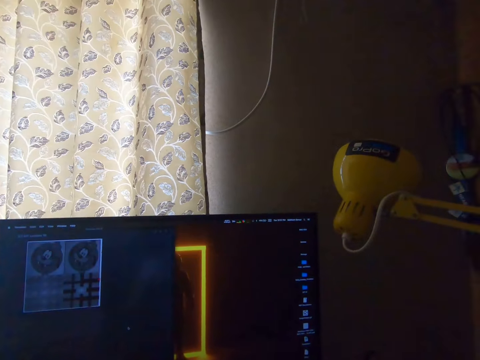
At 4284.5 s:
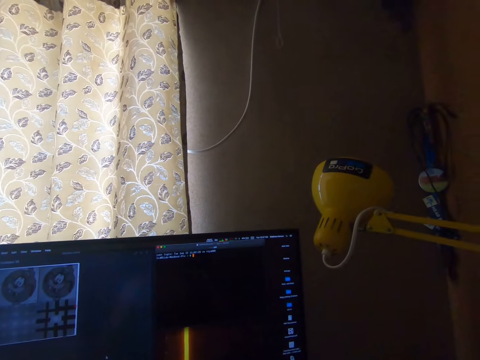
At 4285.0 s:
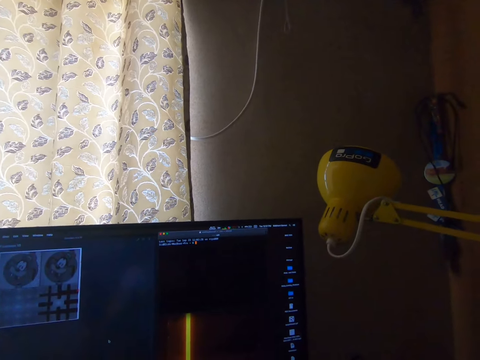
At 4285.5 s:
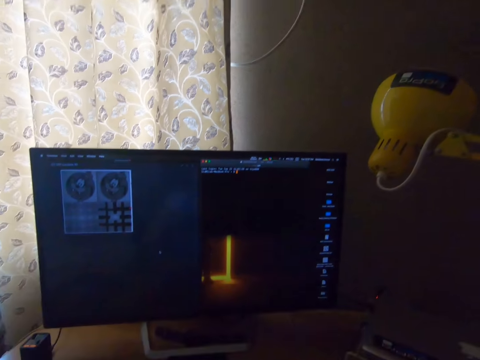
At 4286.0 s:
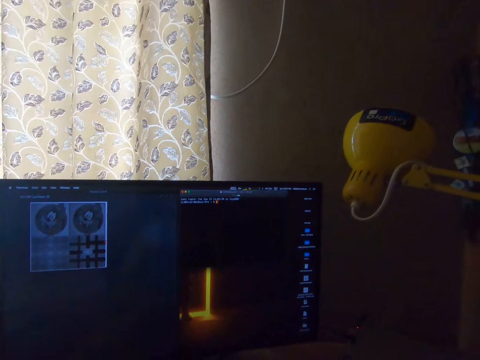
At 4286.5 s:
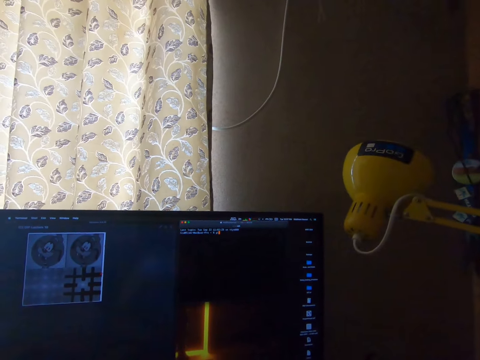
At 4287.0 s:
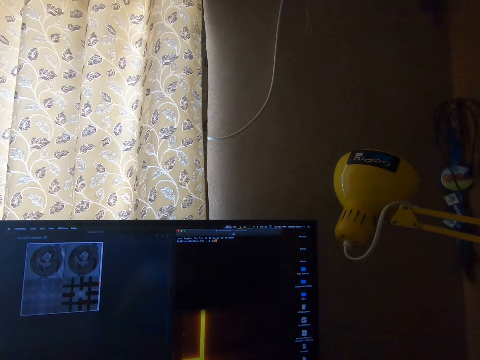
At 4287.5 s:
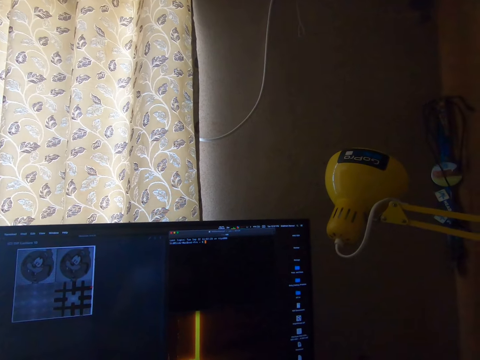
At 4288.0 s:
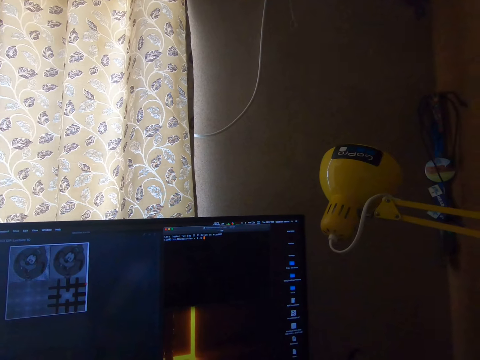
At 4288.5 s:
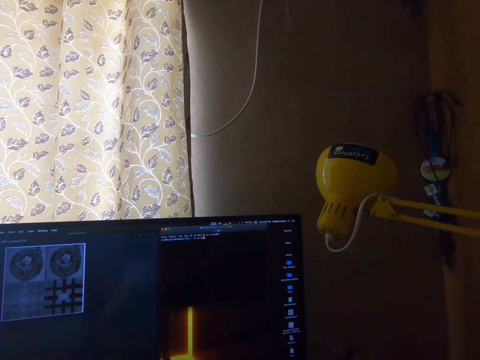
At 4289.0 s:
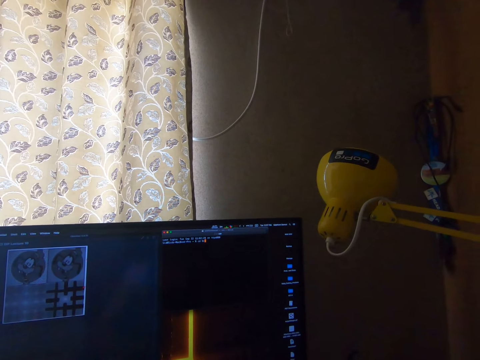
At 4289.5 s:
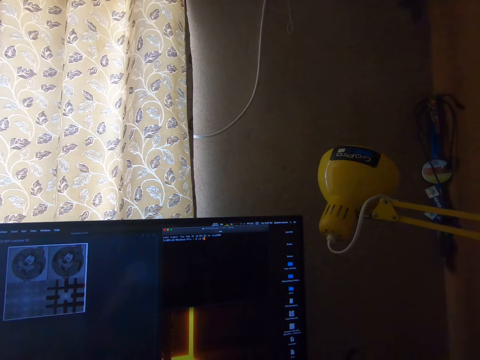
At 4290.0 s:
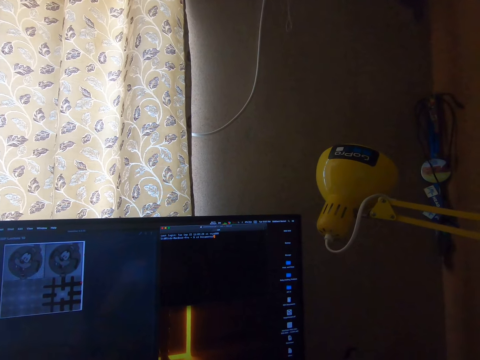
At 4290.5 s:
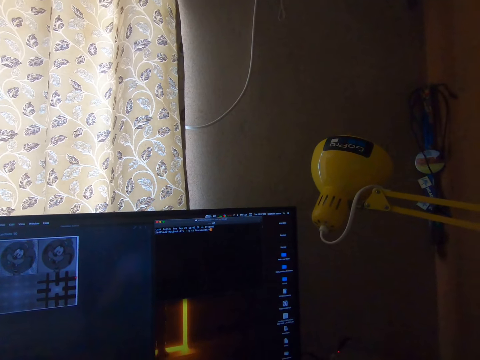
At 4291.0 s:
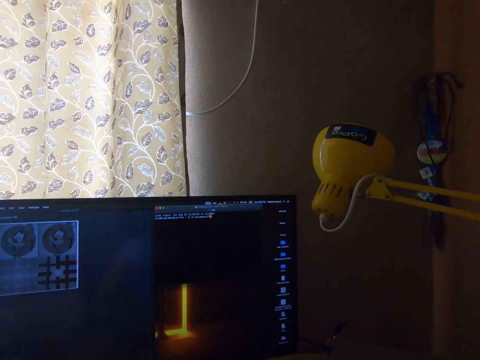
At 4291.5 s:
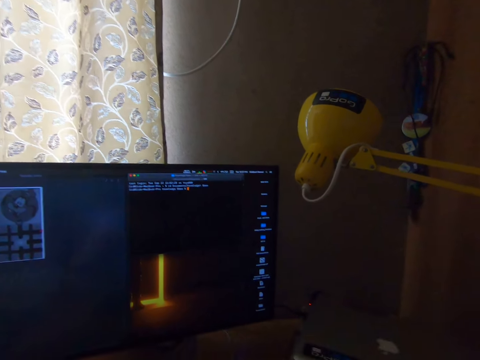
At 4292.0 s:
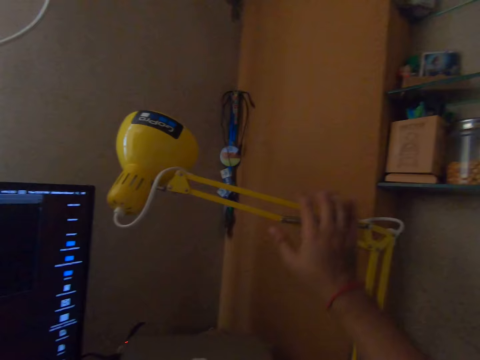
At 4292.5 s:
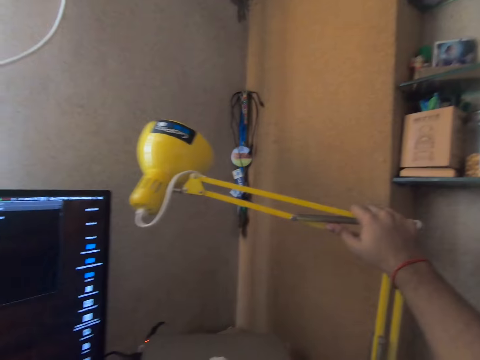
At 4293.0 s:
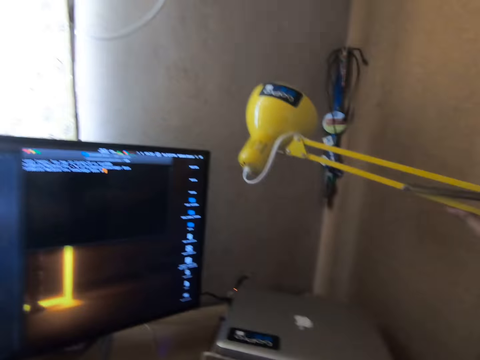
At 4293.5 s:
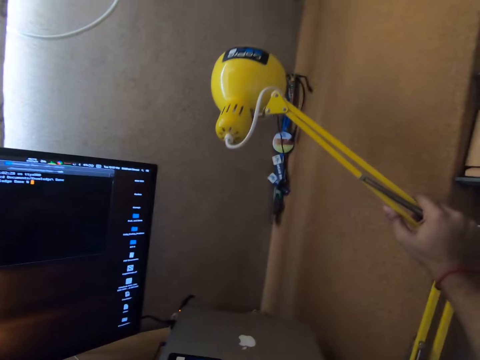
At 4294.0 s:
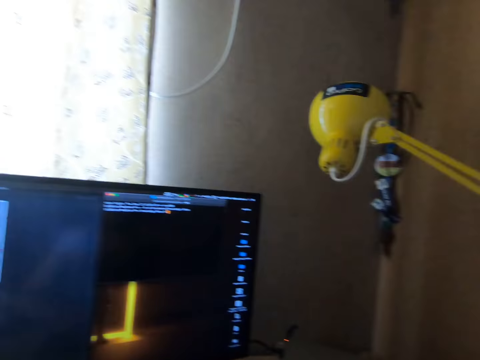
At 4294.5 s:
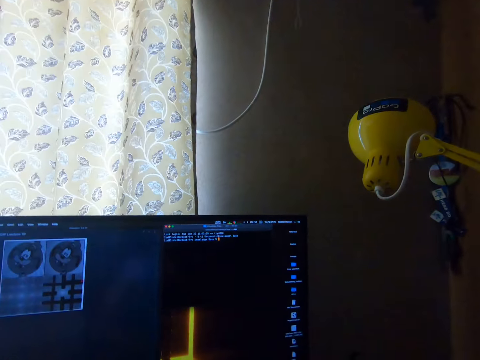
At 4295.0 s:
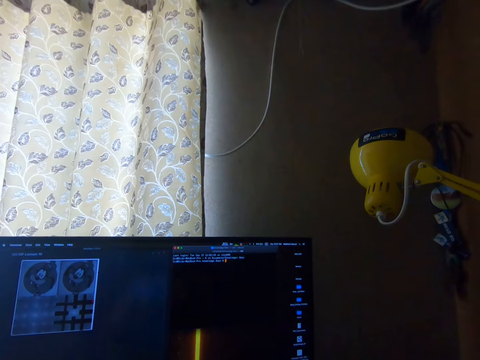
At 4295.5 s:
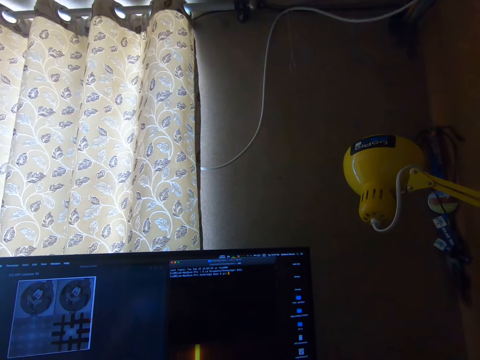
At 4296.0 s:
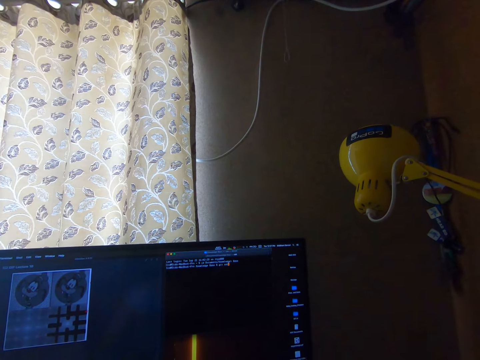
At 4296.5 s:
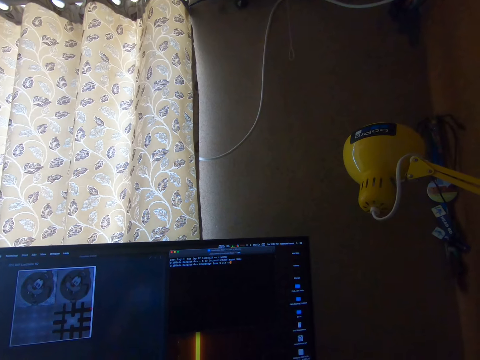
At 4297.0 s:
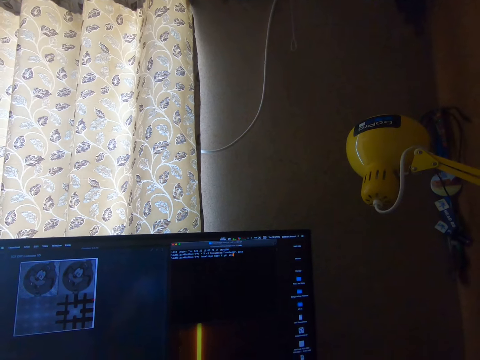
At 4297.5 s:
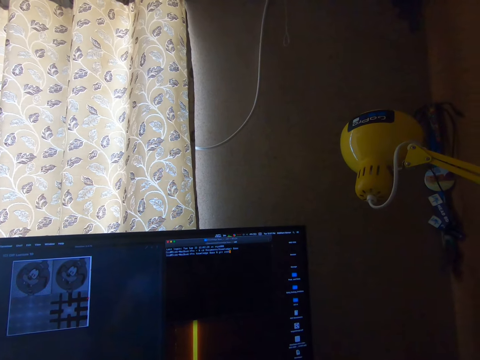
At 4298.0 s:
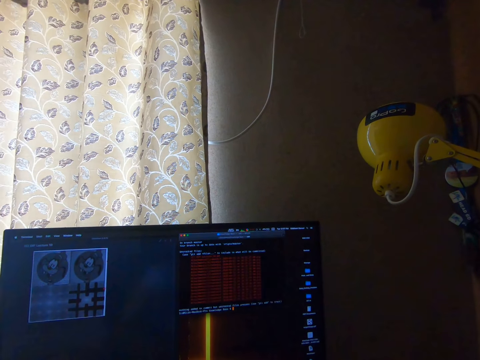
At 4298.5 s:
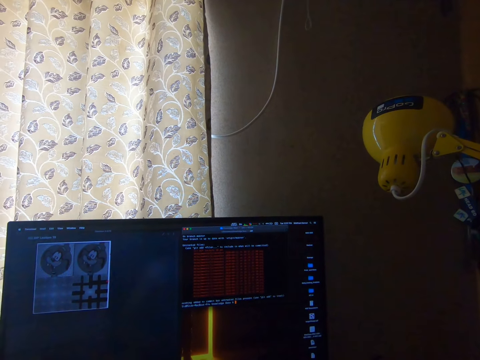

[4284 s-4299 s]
The camera wearer types on the computer. He adjusts a table or lampshade with his right hand. He types on the computer.

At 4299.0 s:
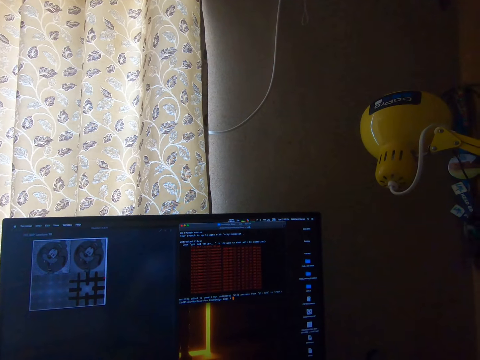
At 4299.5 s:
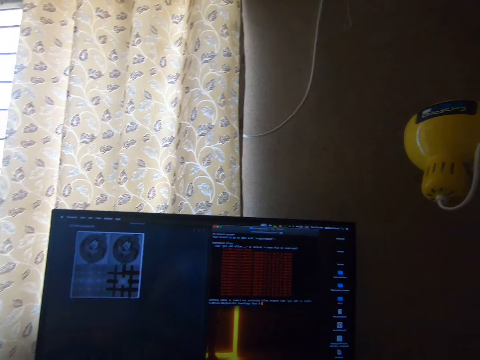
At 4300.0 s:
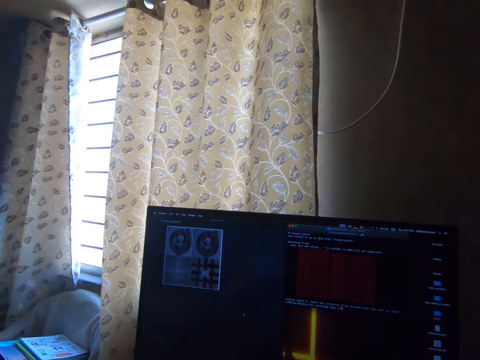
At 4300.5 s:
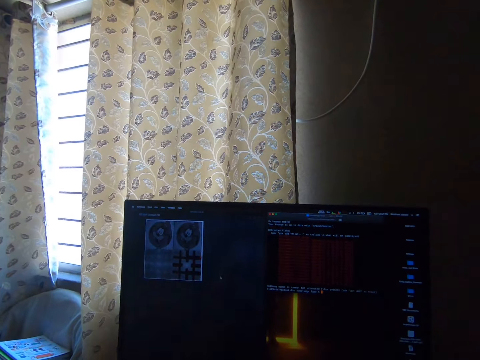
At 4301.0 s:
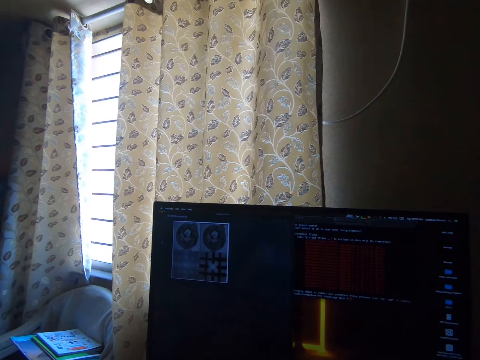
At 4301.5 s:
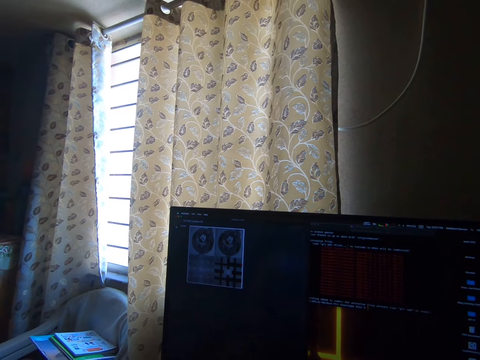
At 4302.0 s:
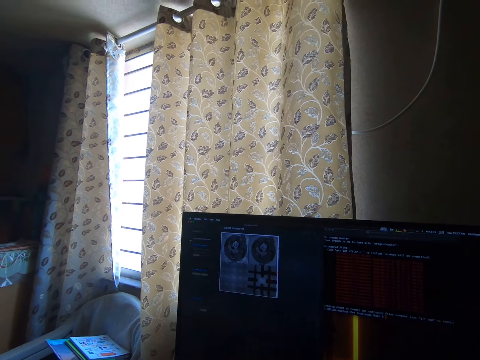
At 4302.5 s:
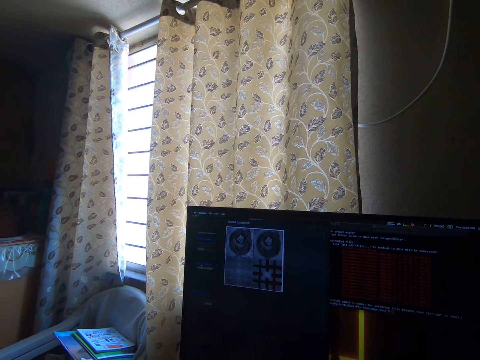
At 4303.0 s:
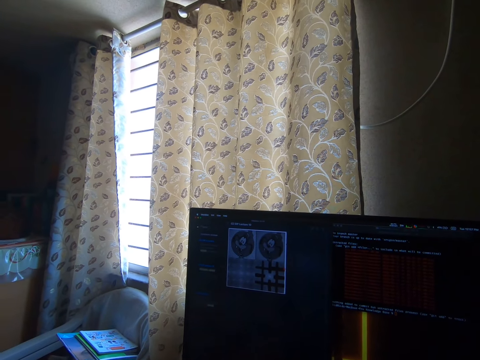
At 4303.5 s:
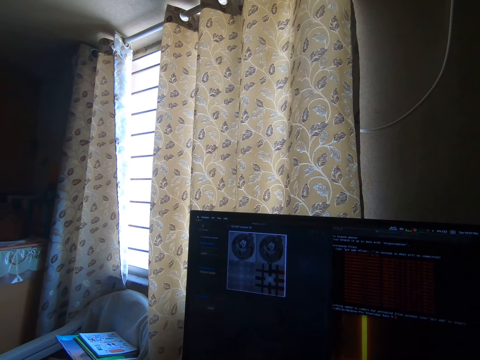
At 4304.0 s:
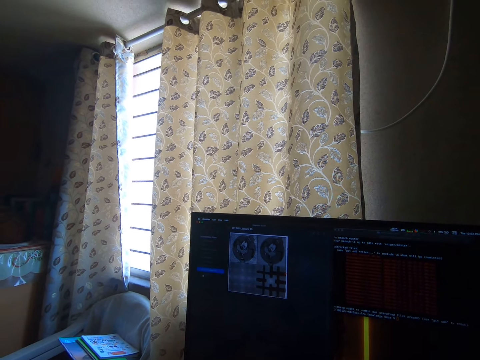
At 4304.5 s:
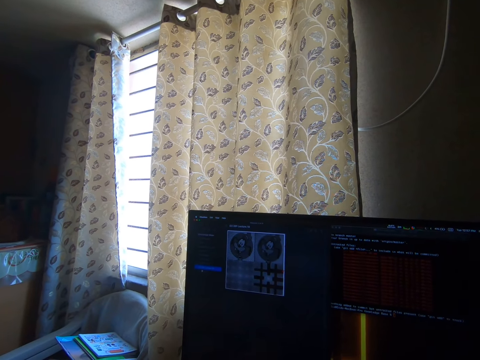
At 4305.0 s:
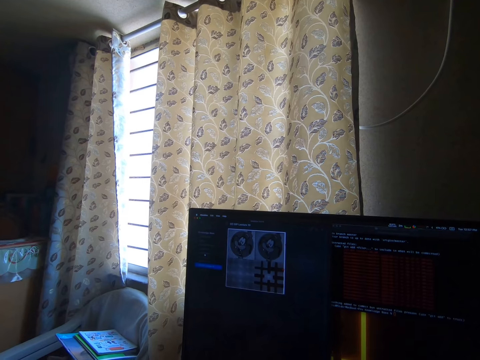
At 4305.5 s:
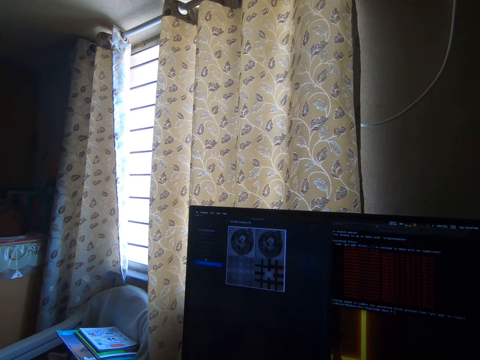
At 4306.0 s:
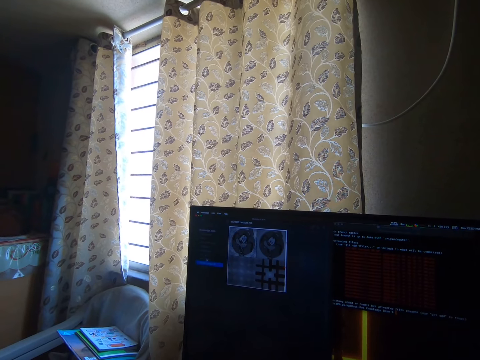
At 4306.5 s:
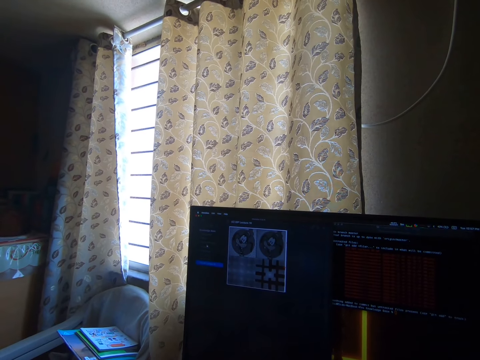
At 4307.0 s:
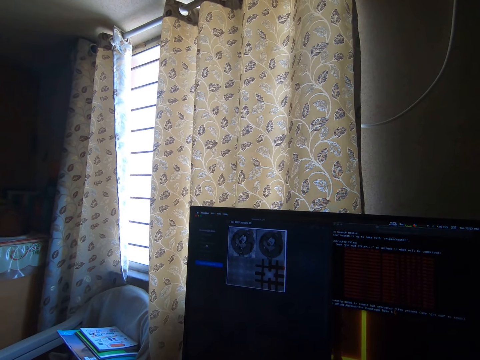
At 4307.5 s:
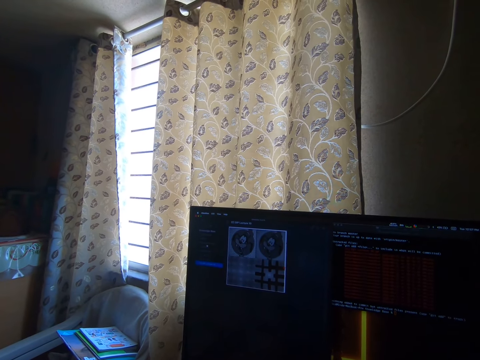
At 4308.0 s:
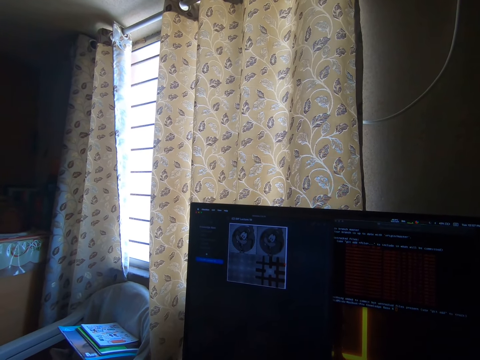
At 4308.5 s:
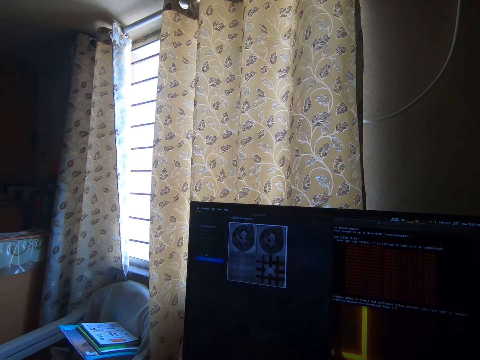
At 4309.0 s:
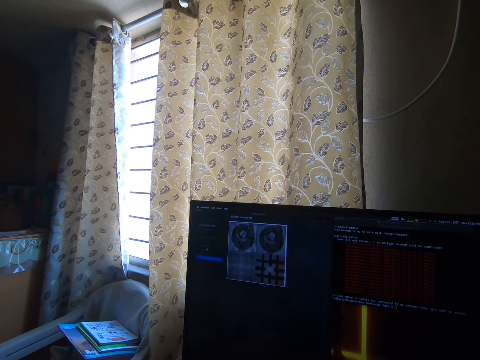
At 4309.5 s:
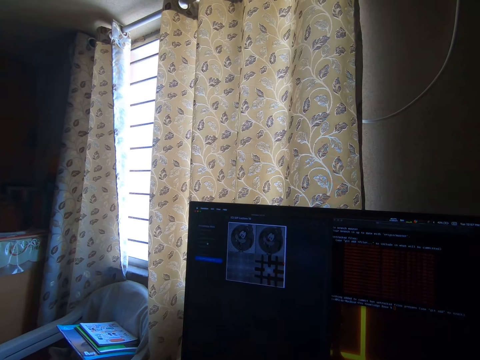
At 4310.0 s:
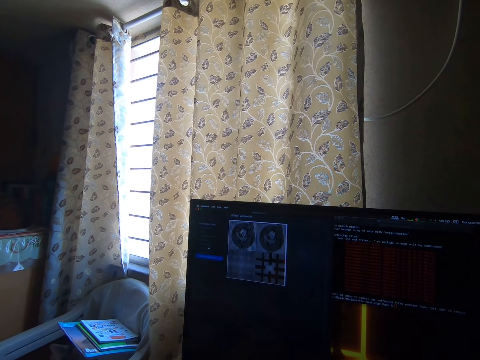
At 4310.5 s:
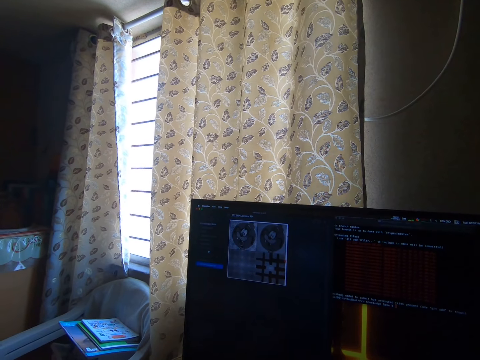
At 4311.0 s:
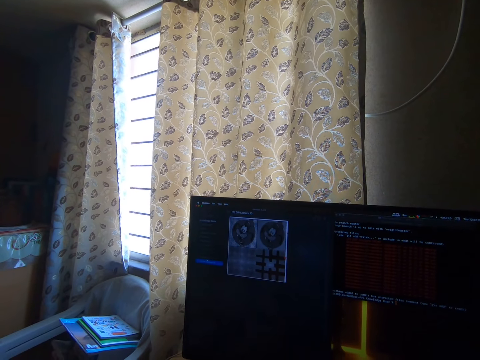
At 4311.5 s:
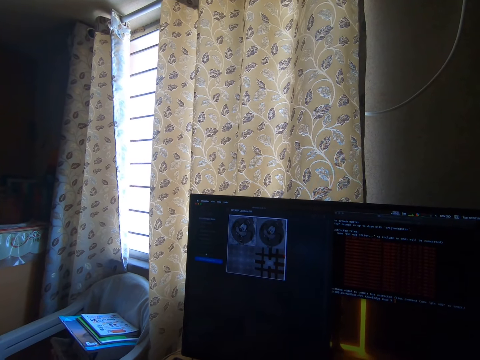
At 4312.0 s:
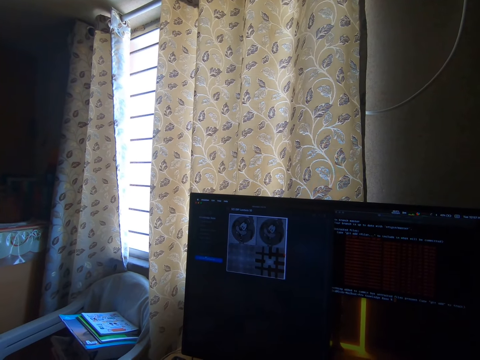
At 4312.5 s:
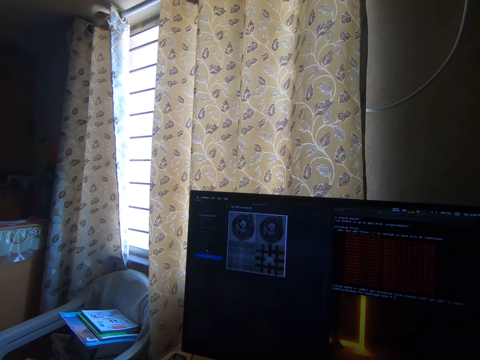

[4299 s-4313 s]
The camera wearer scrolls on the computer.
